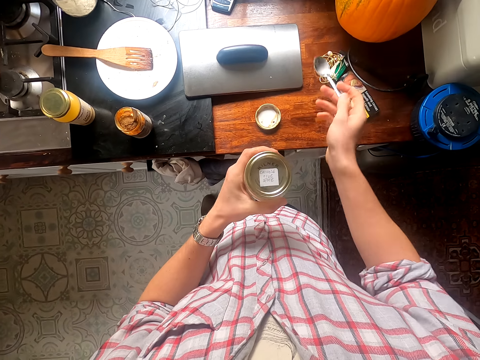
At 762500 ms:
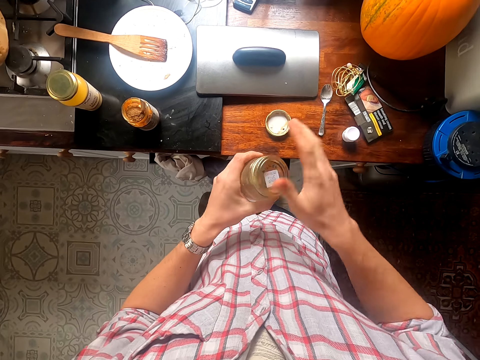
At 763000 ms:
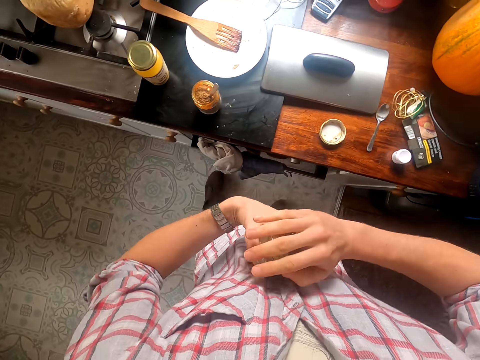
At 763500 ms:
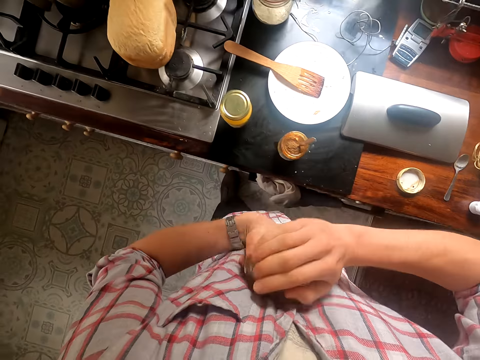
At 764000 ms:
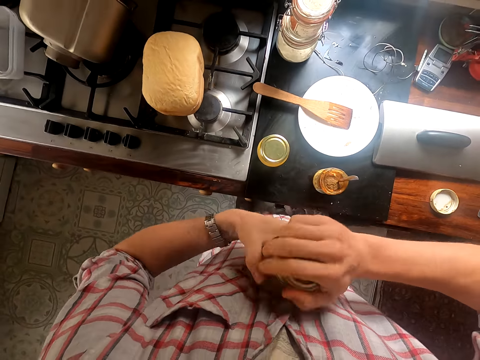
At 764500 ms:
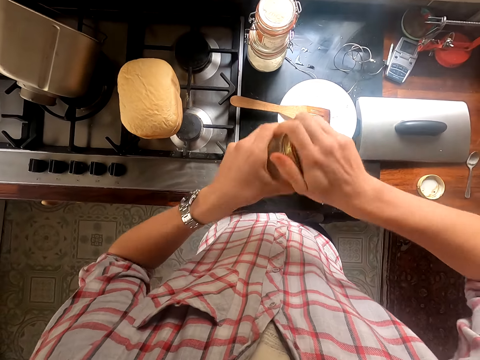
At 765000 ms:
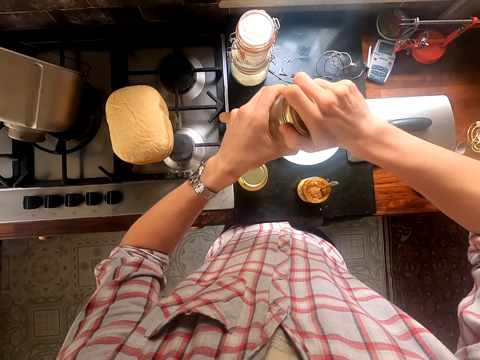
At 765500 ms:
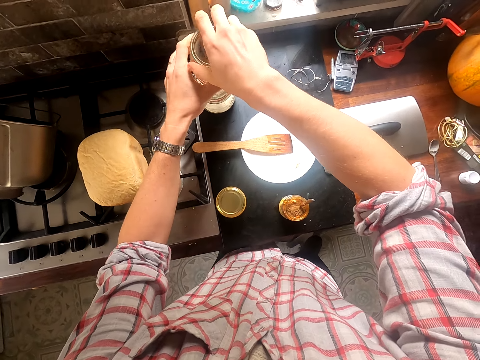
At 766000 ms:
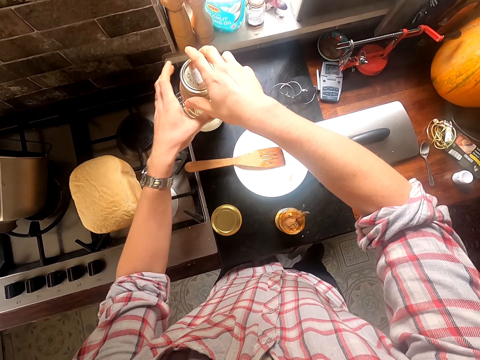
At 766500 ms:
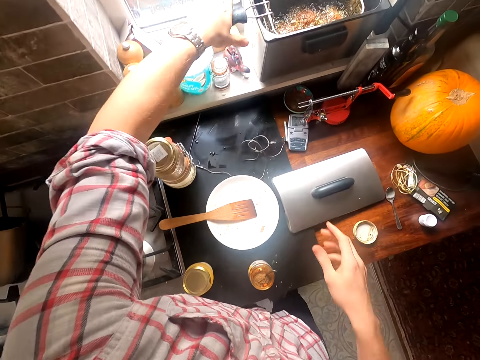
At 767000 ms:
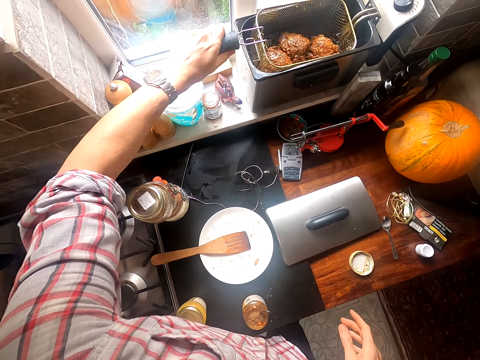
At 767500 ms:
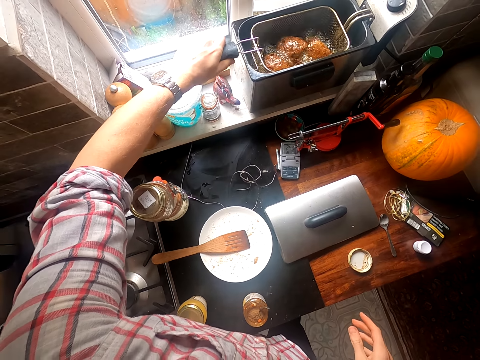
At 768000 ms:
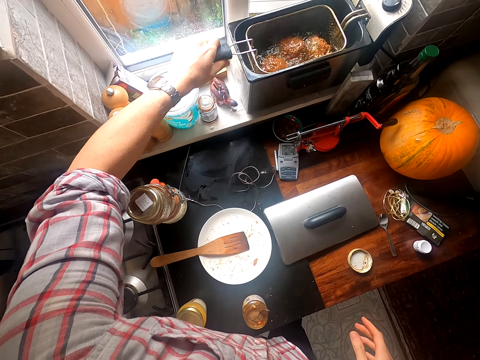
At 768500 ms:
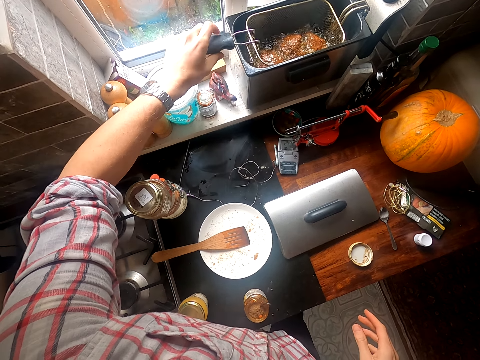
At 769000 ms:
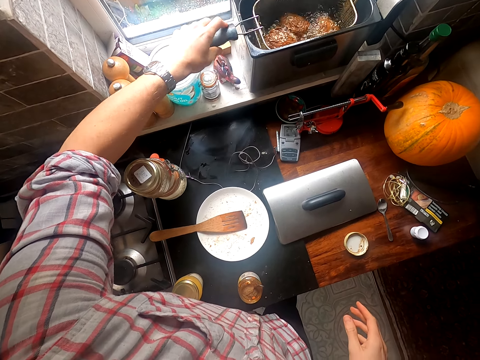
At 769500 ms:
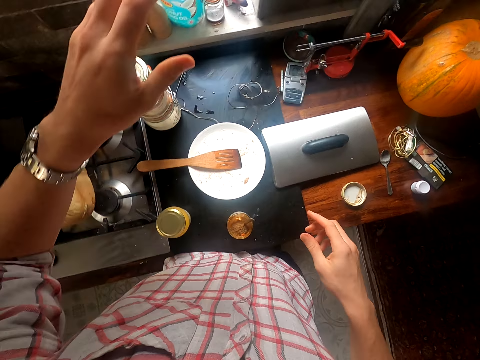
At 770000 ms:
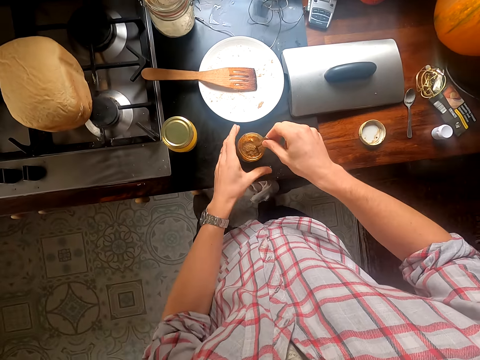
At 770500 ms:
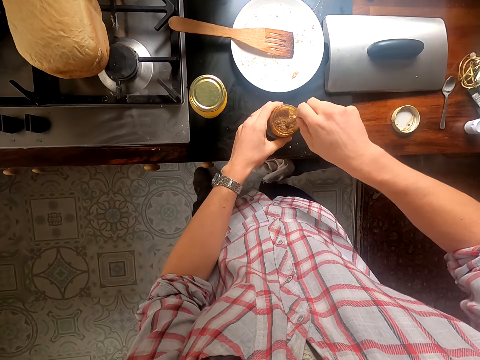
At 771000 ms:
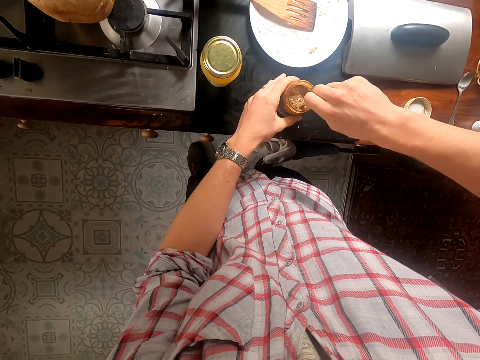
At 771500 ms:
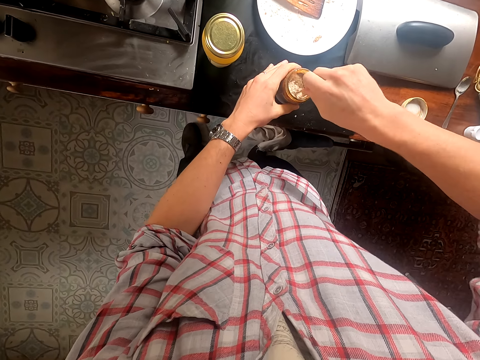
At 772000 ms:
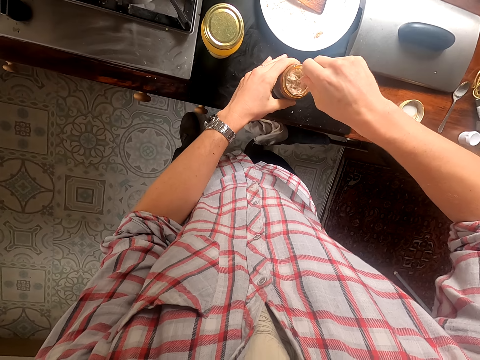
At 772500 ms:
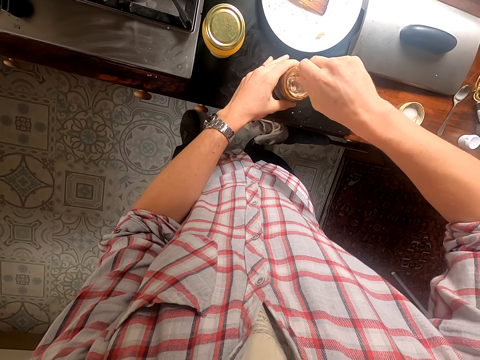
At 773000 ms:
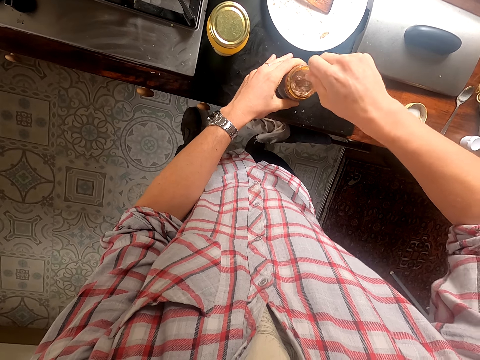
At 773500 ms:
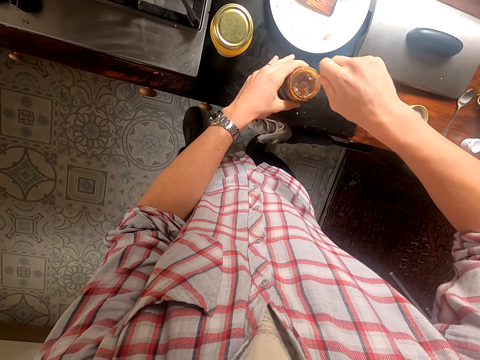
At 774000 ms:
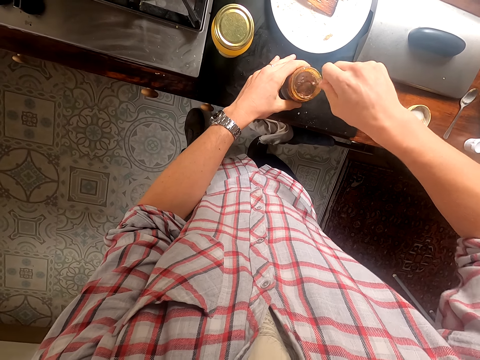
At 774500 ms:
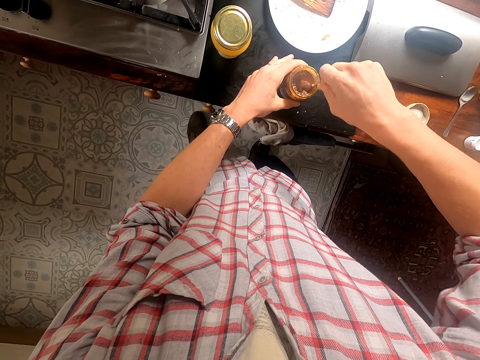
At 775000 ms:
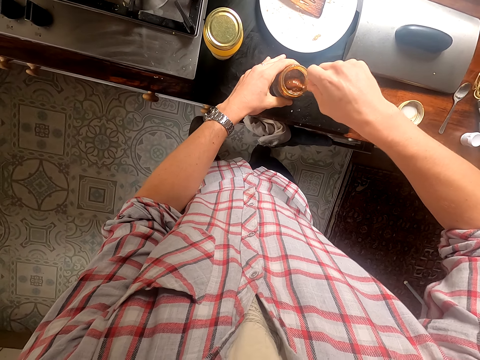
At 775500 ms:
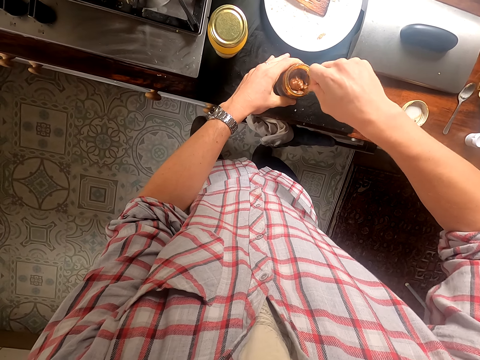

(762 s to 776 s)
The camera wearer puts the spoon on the counter top. They close the tin. They put the tin on top of the other. They lift the deep fryer pan. They shake the deep fryer. They stir the contents of the tin.

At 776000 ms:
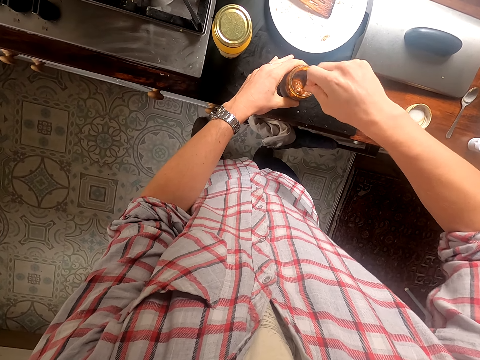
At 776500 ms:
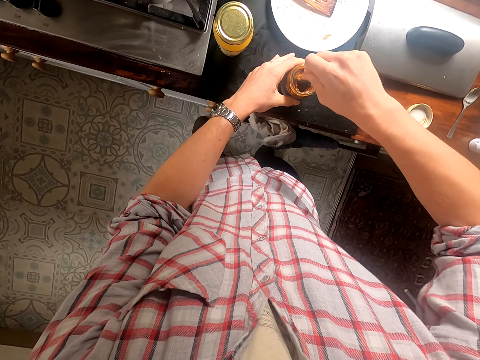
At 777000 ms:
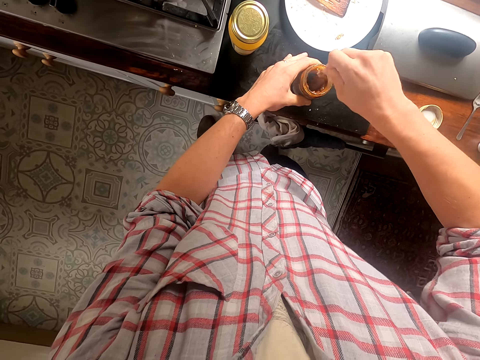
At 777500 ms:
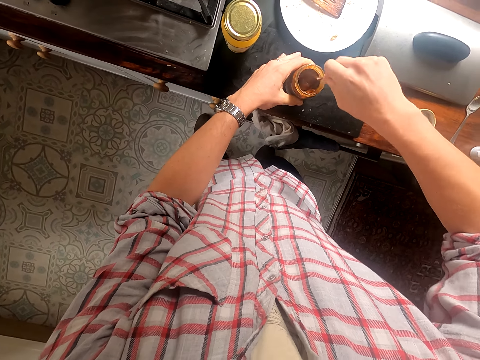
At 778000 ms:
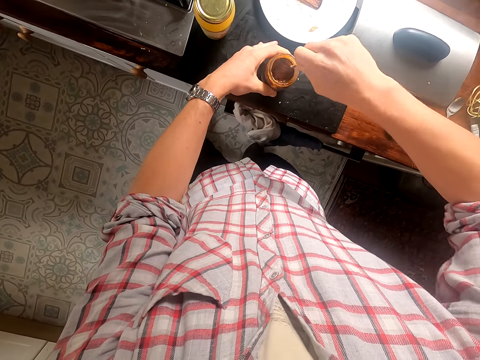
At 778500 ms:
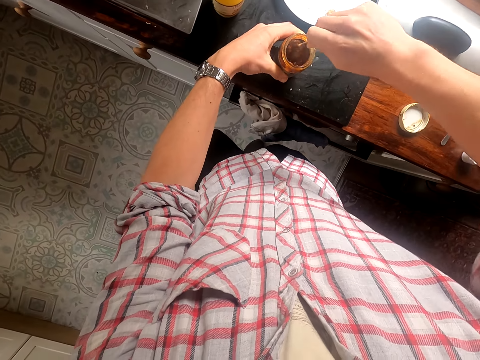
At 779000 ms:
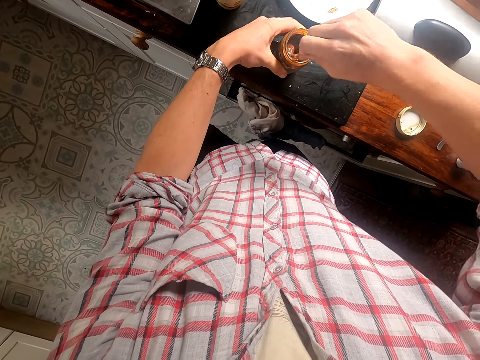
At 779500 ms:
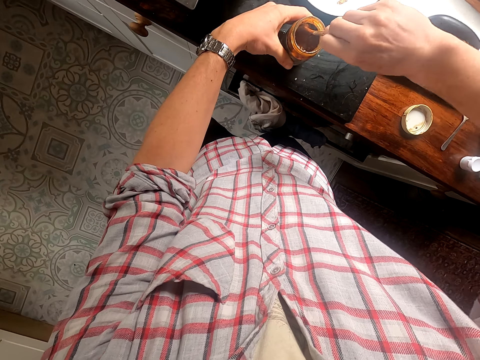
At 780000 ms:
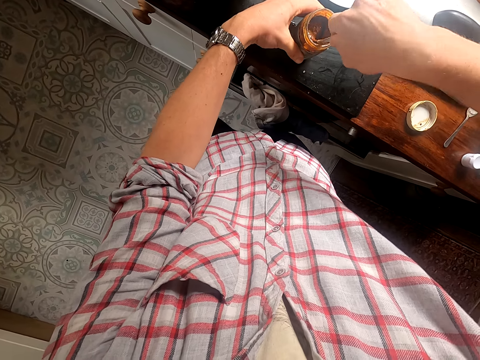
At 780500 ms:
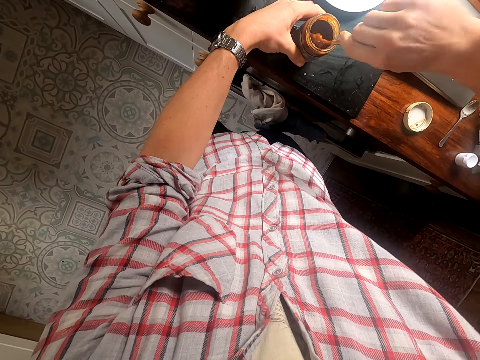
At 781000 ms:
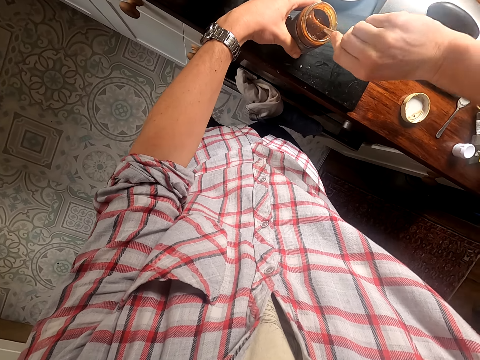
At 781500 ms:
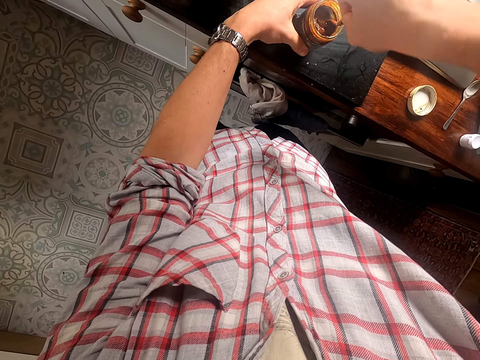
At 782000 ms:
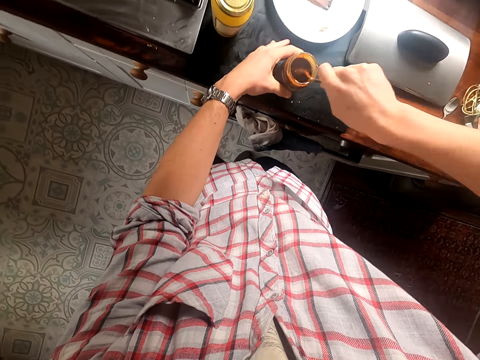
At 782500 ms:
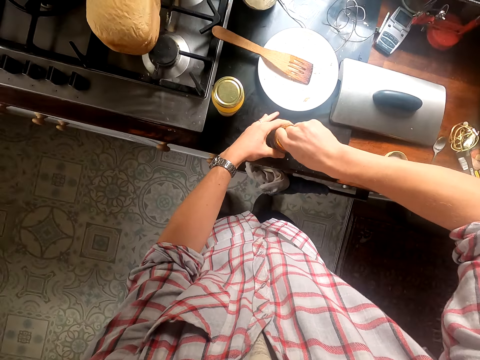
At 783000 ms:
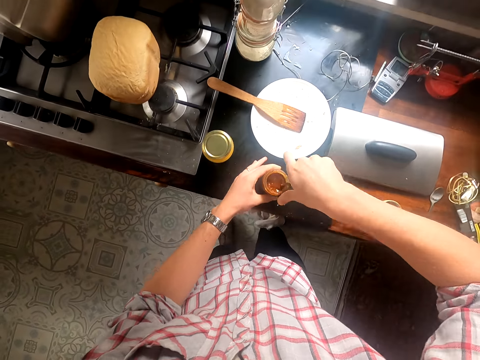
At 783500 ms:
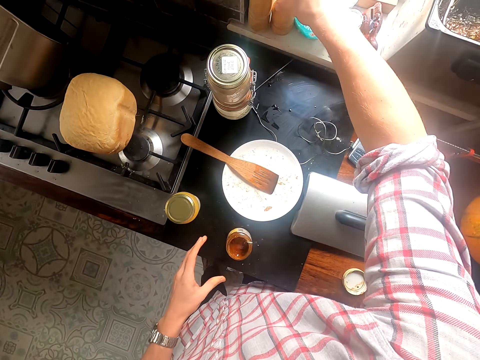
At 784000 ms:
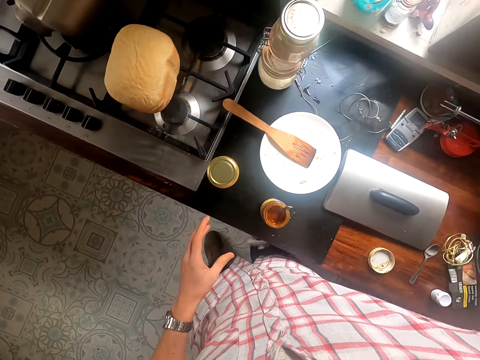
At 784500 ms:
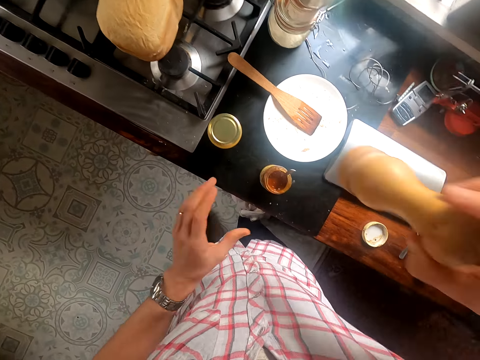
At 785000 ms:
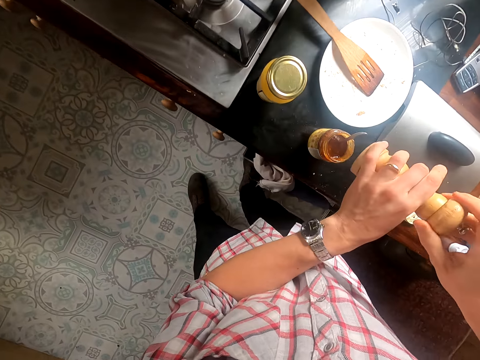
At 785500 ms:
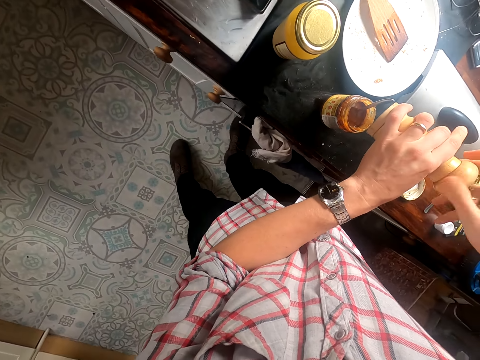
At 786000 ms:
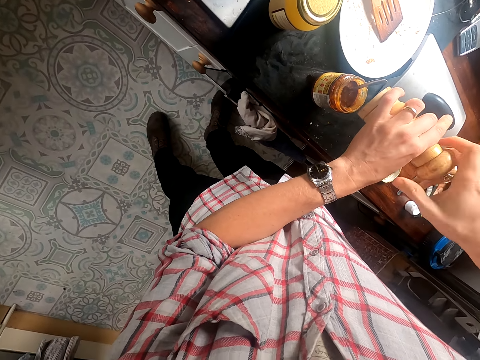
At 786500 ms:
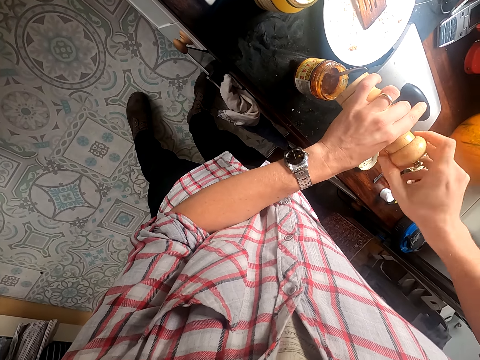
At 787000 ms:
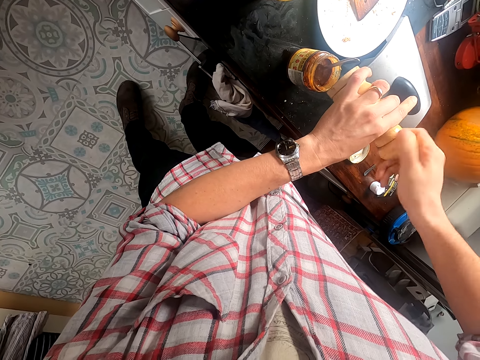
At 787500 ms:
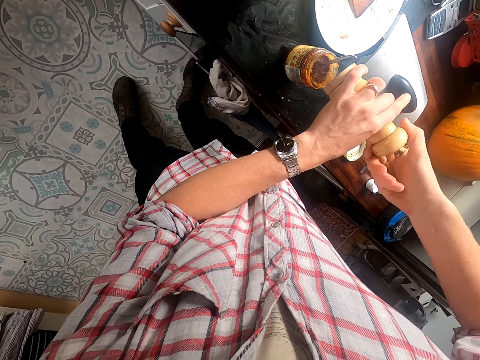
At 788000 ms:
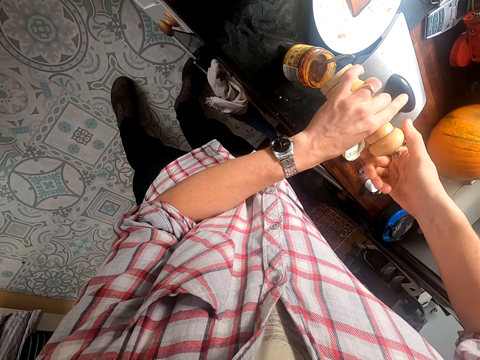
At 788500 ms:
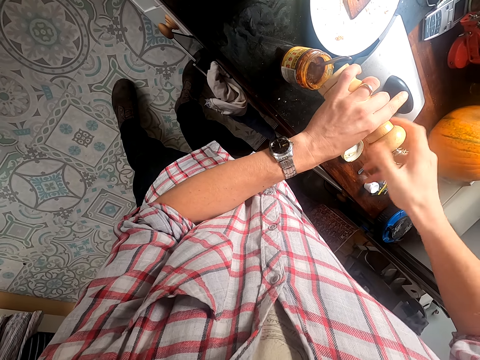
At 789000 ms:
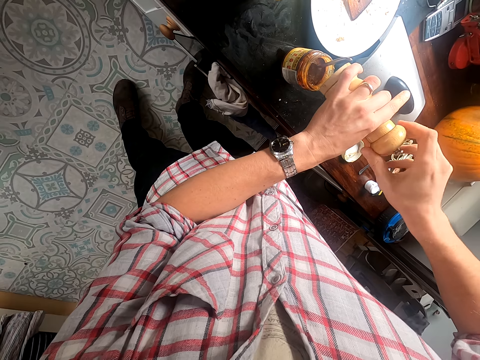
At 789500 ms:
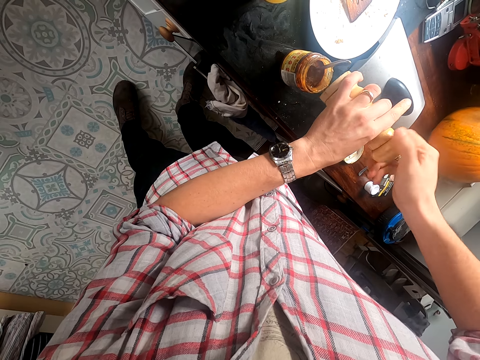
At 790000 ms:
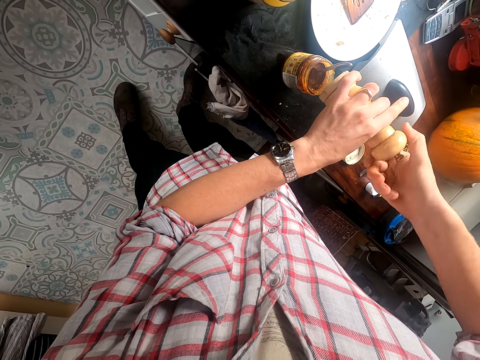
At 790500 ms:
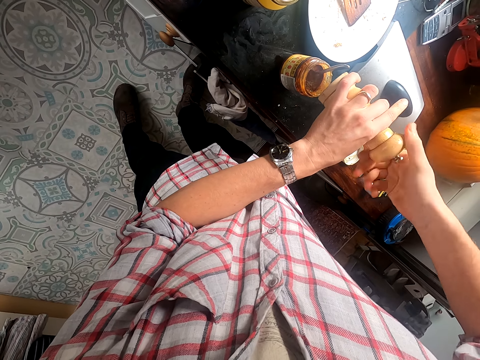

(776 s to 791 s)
The camera wearer opens the spice container. They pour powder from a wooden tin inside the tin on the counter.
